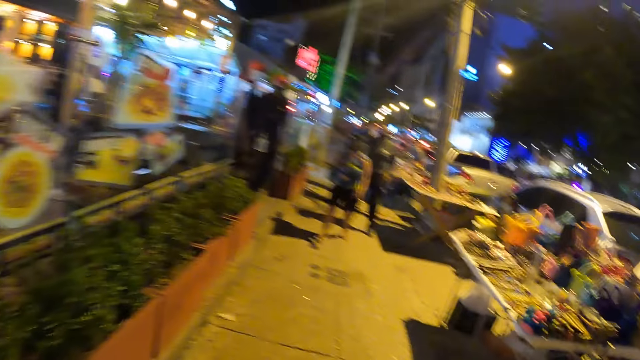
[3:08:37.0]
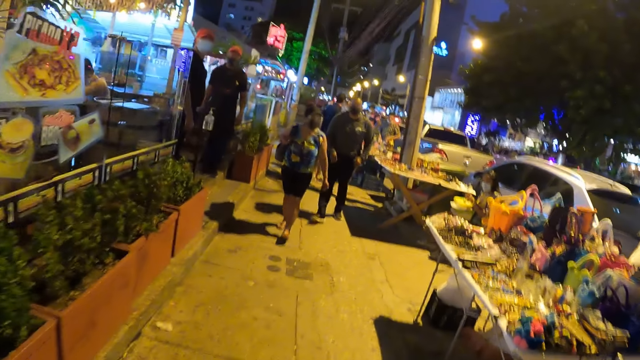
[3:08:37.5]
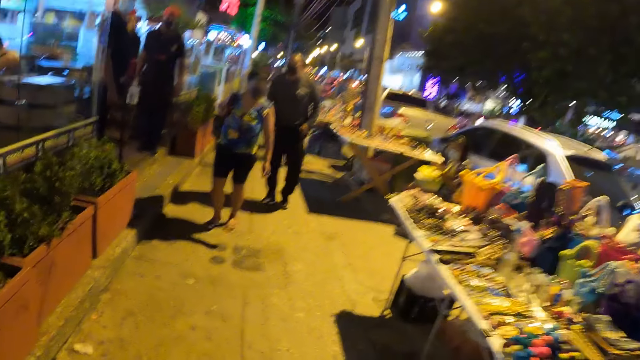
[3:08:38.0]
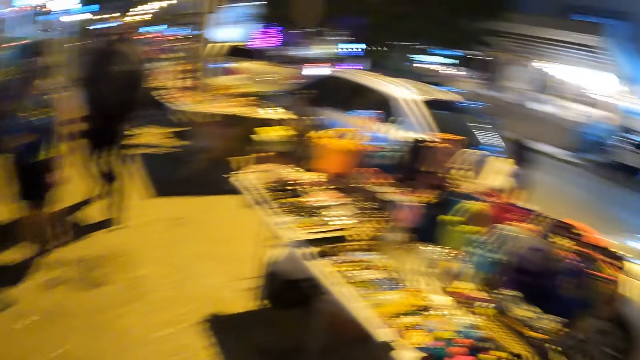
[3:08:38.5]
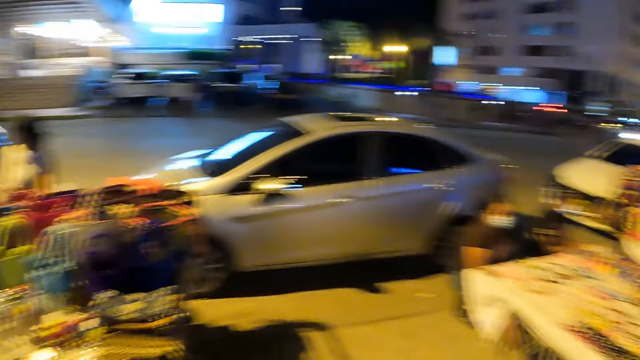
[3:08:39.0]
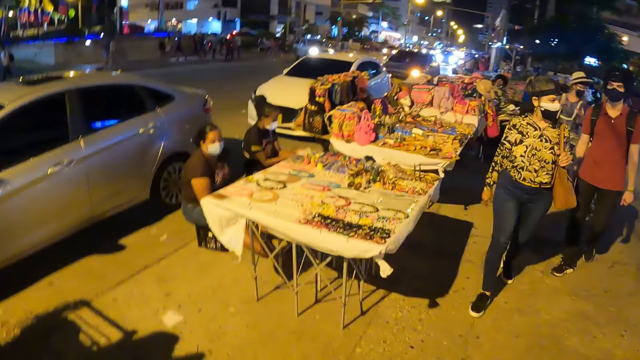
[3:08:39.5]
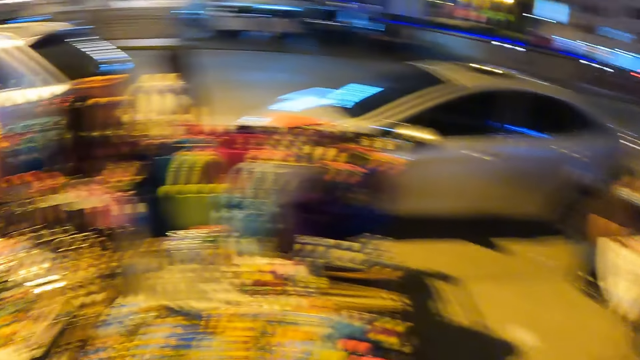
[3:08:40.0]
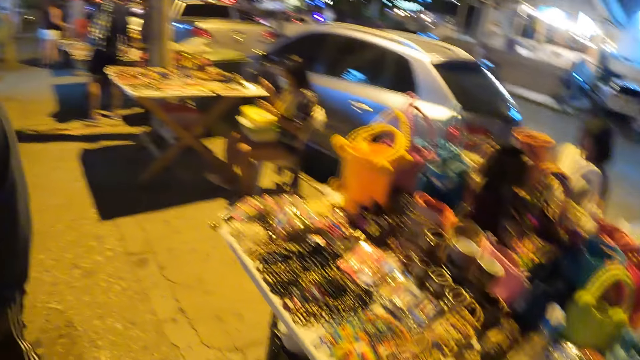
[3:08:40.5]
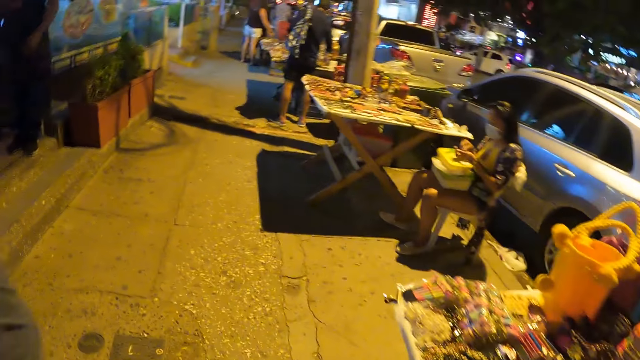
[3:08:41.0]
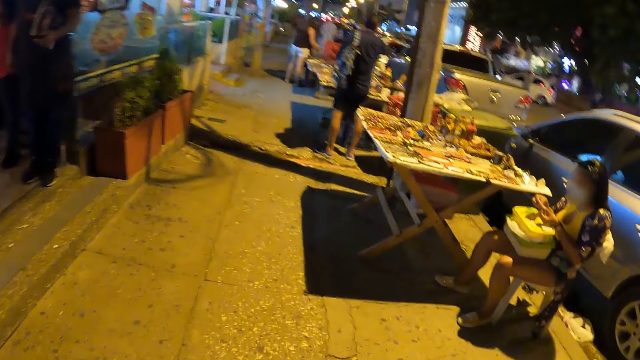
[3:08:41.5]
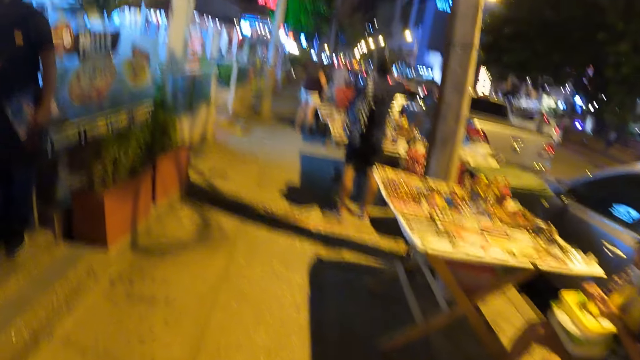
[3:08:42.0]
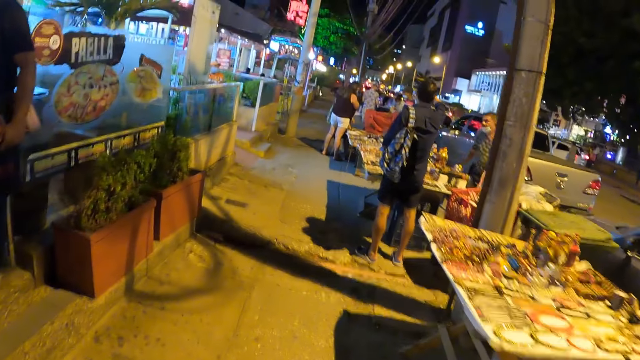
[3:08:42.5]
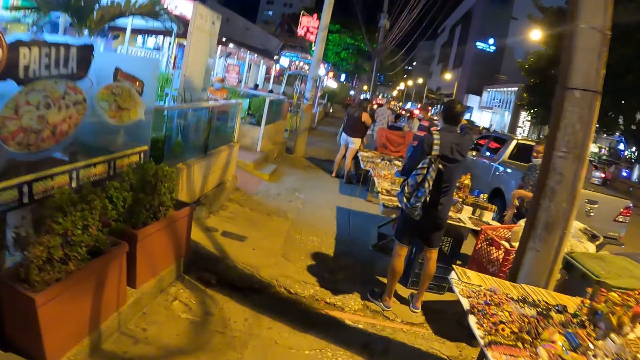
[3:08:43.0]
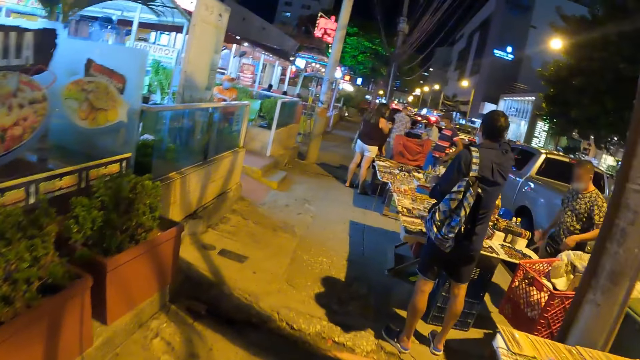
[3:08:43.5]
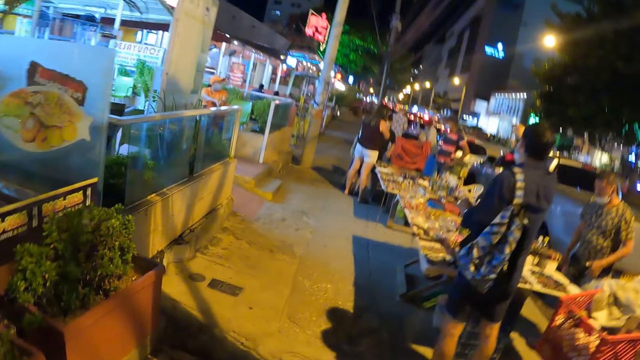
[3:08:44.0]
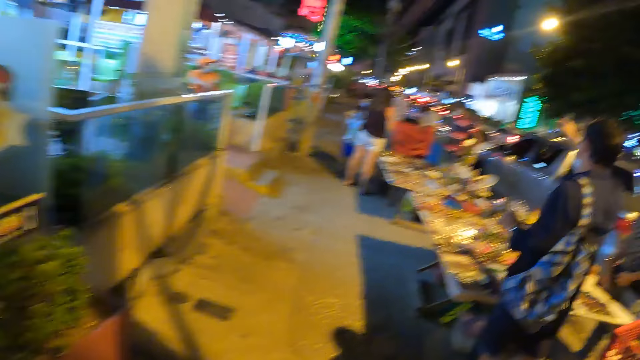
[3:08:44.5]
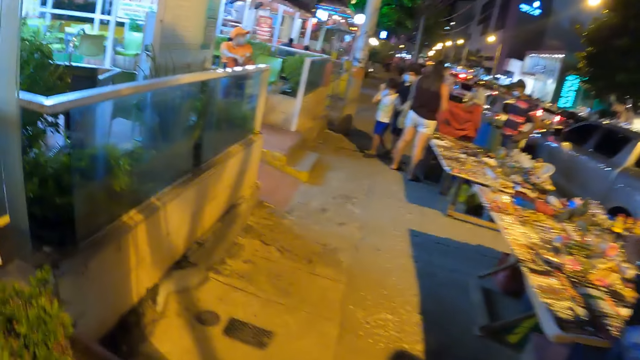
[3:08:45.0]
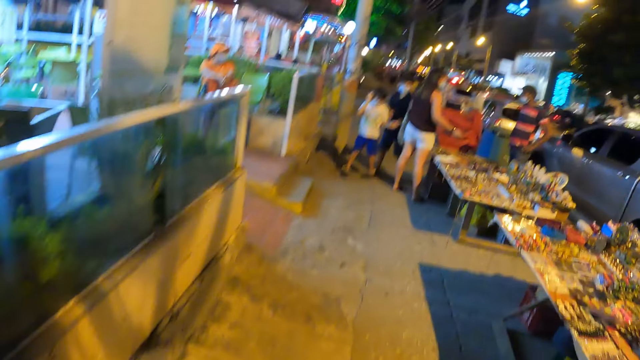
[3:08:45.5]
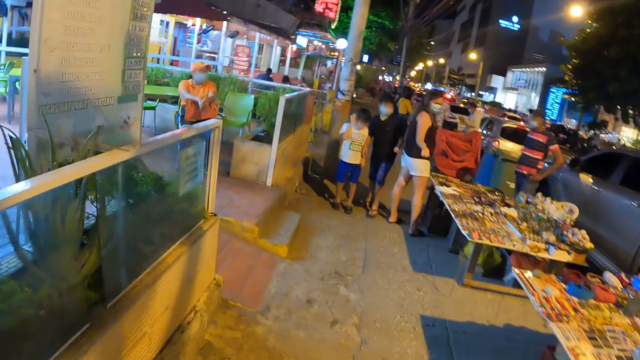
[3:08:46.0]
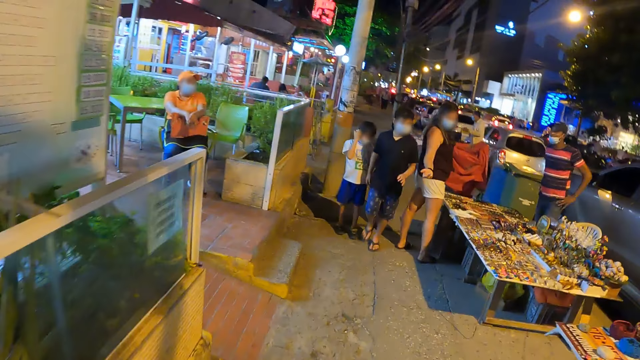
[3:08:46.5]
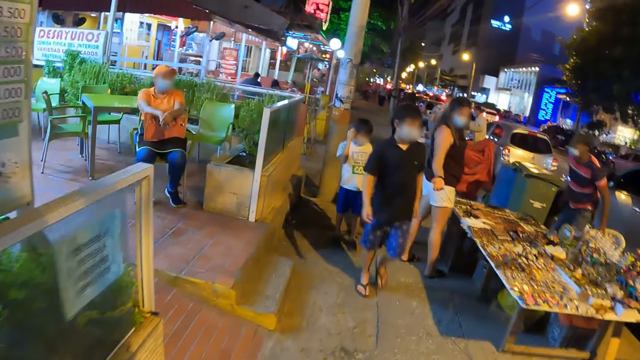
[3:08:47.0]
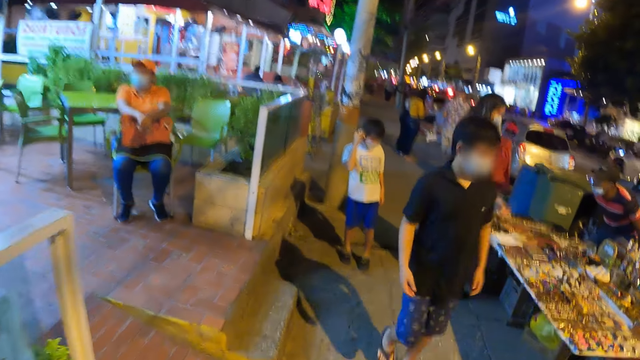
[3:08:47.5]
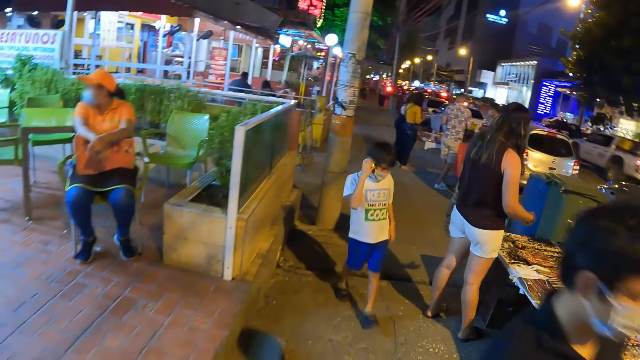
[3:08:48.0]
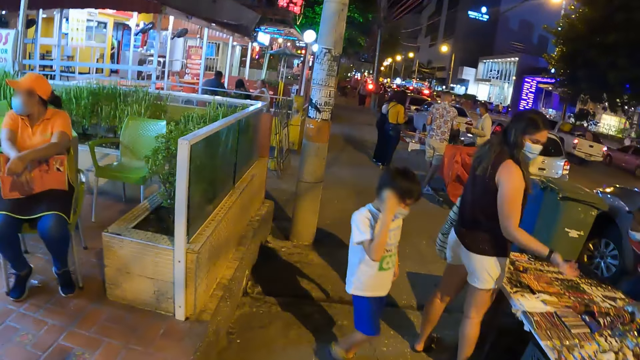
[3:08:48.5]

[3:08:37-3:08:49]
The camera wearer turns around. They look around. They walk in the street. They look ahead. They move around.

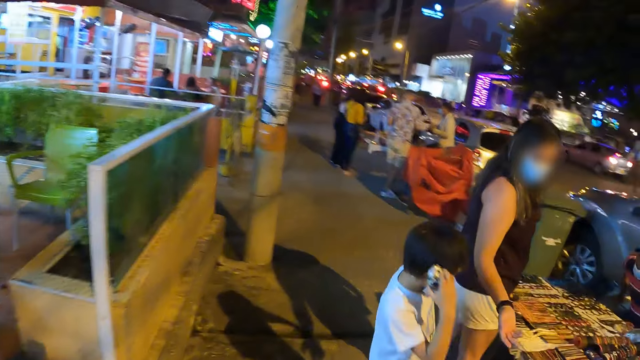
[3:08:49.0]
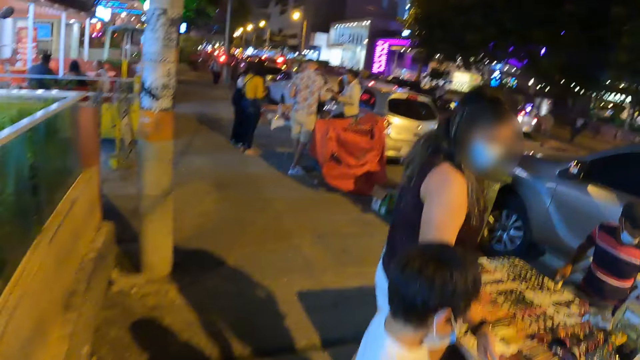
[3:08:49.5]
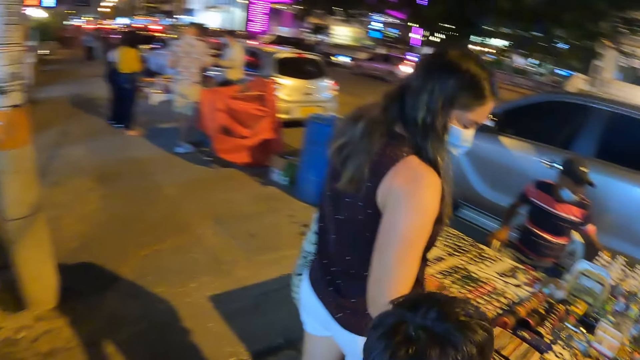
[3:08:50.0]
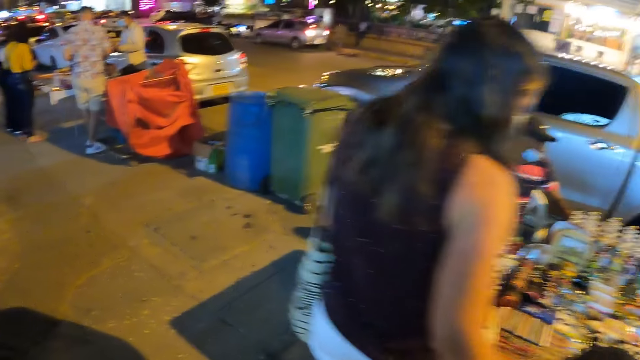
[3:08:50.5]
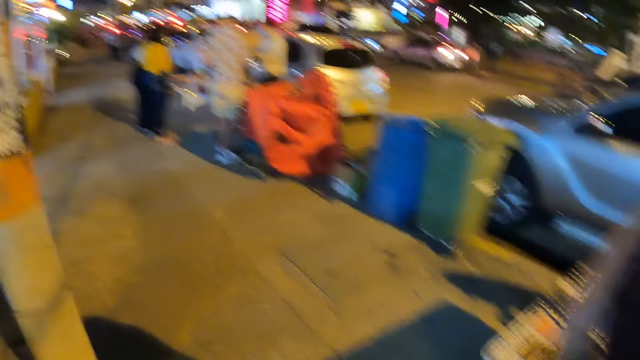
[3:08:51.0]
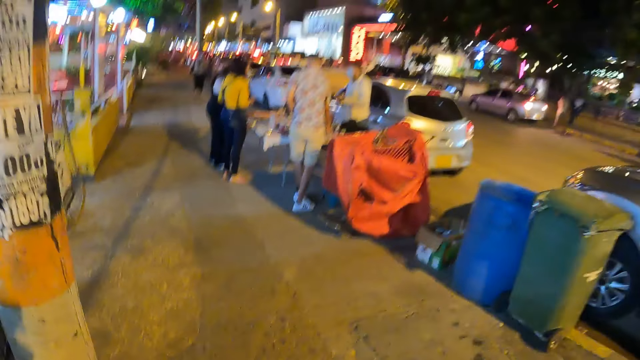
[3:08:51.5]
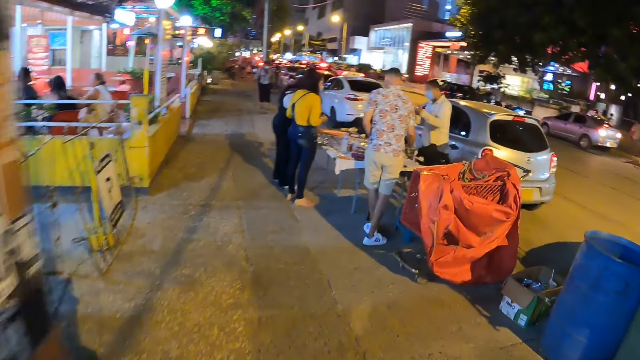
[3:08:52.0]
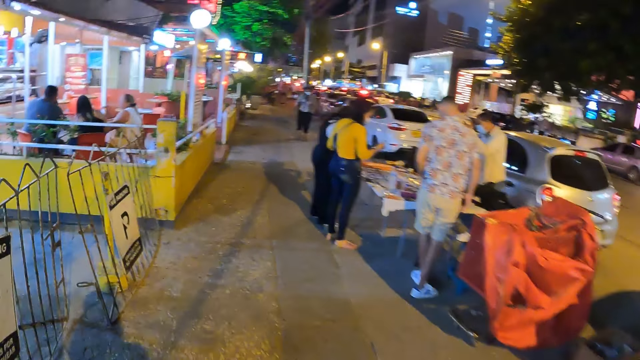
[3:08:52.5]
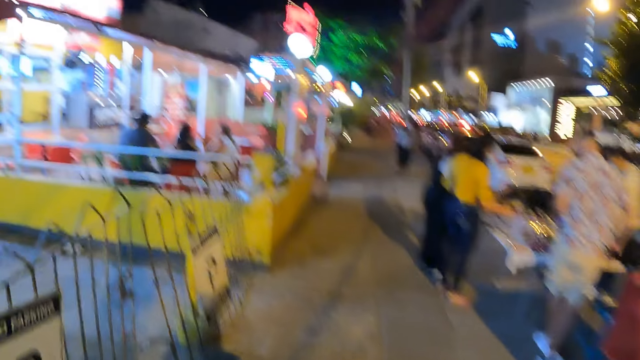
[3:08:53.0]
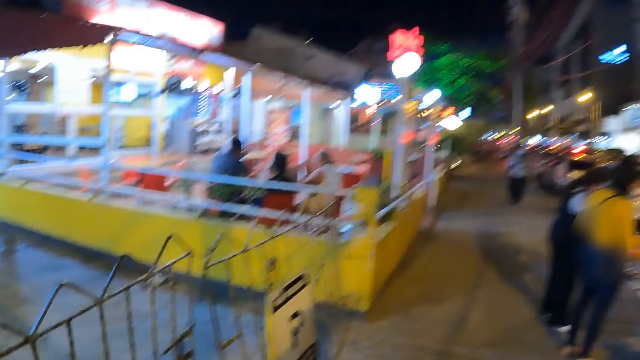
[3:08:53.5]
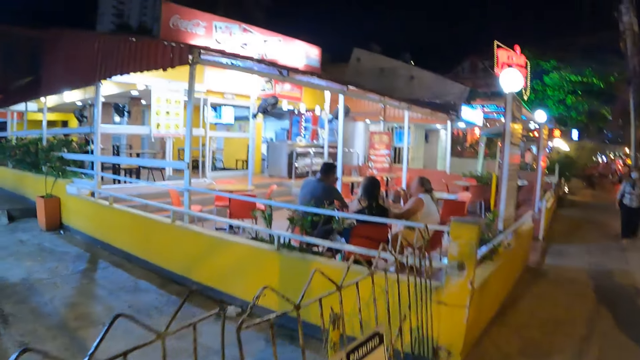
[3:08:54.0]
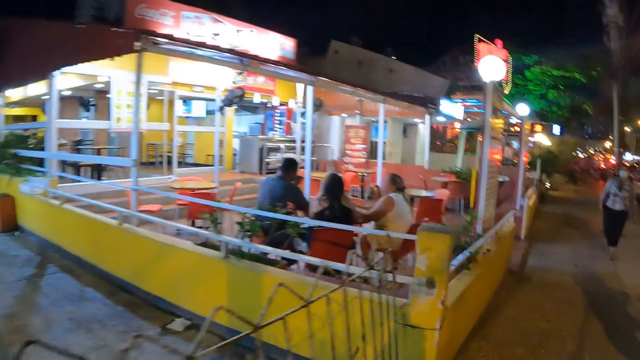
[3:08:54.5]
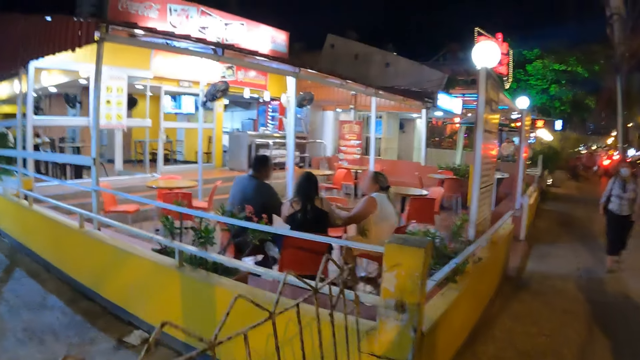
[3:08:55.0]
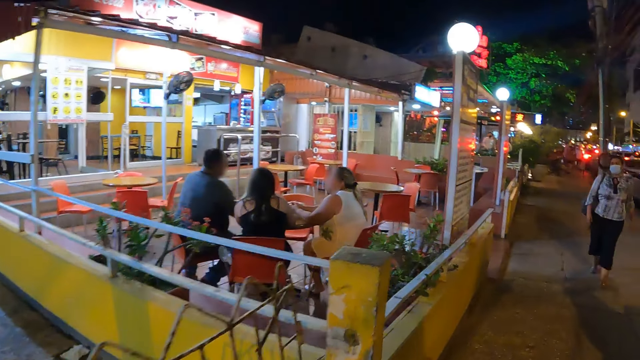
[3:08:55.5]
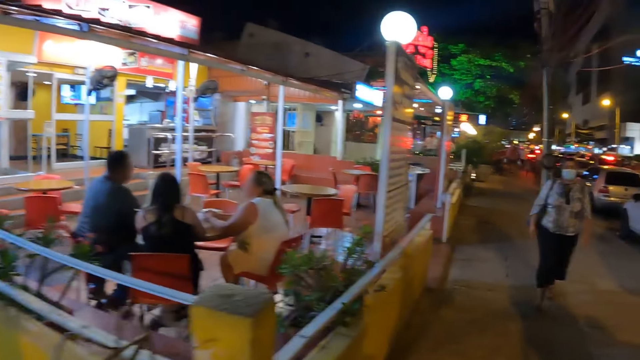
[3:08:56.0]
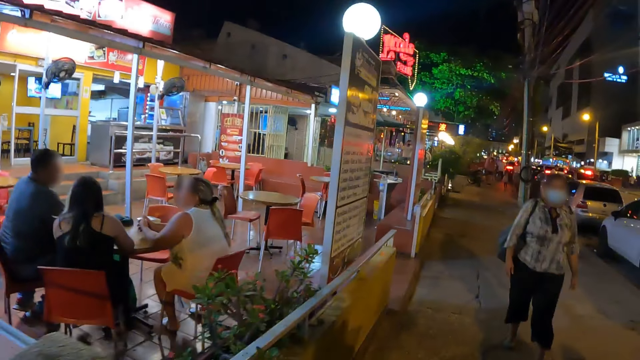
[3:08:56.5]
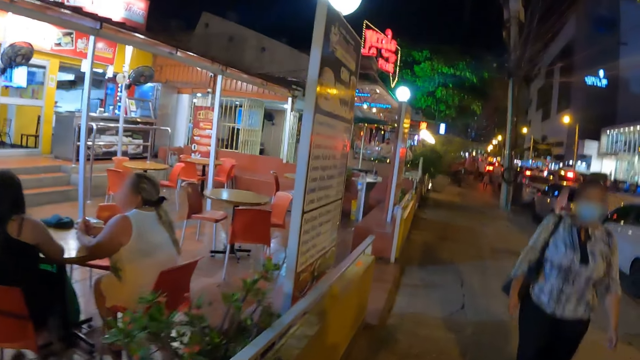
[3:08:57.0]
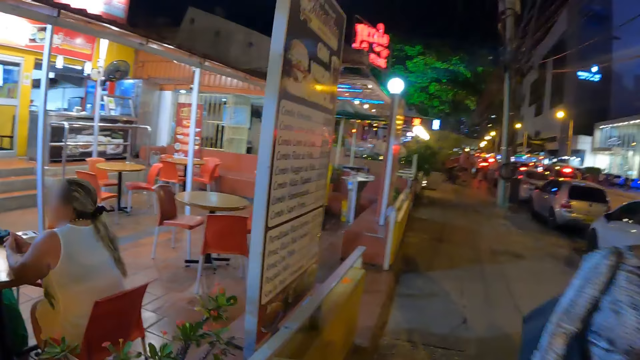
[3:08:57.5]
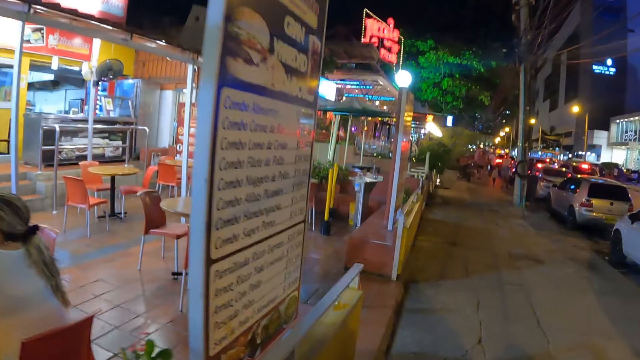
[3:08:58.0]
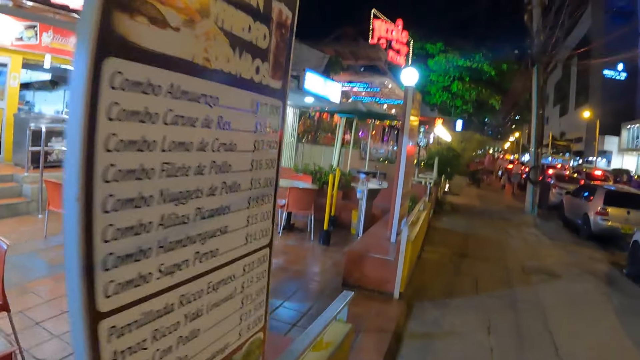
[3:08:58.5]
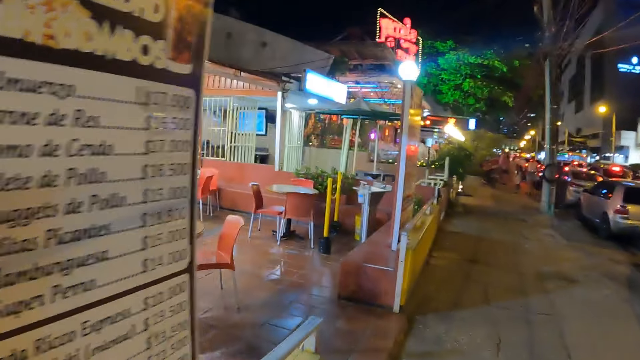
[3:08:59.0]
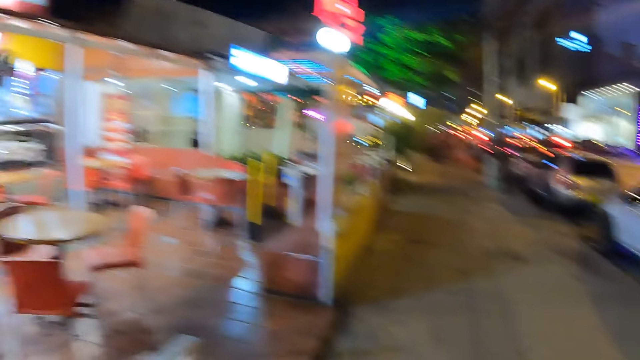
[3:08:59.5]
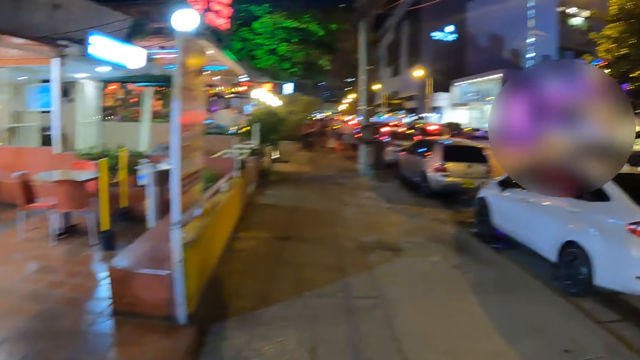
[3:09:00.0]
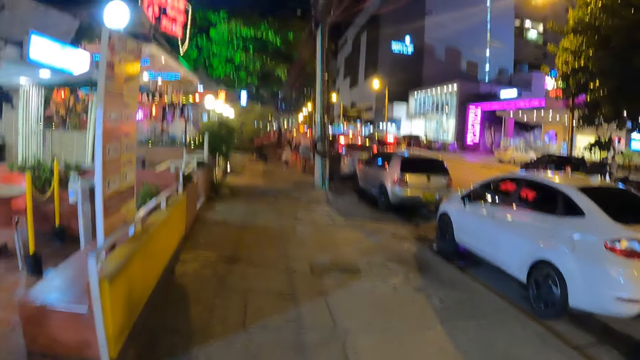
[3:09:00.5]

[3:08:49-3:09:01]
The camera wearer looks around. They look ahead.
